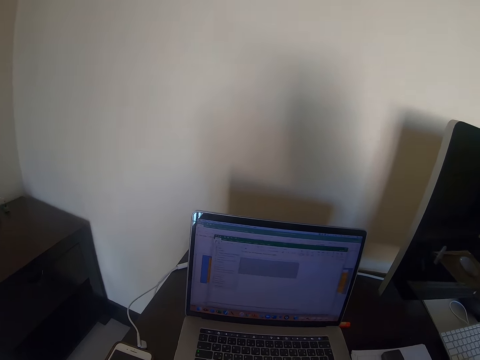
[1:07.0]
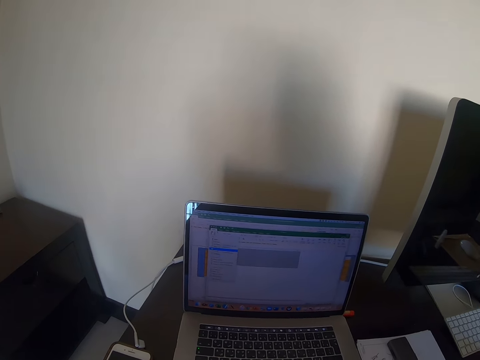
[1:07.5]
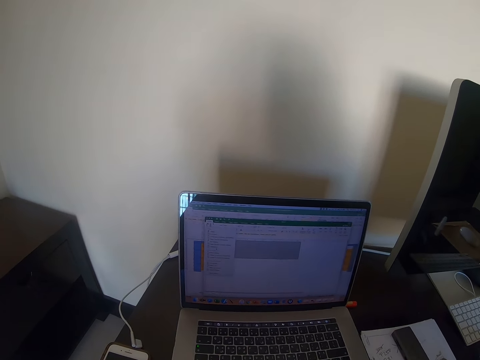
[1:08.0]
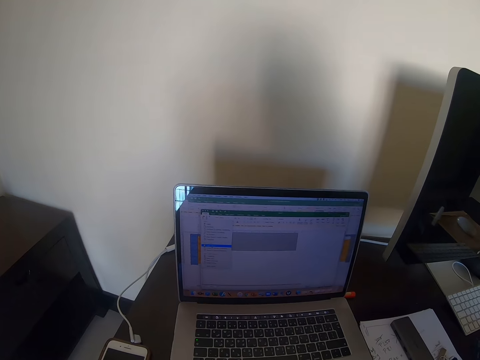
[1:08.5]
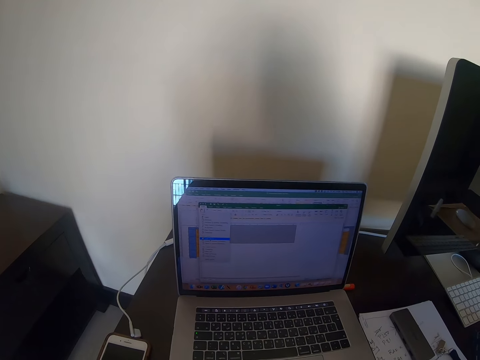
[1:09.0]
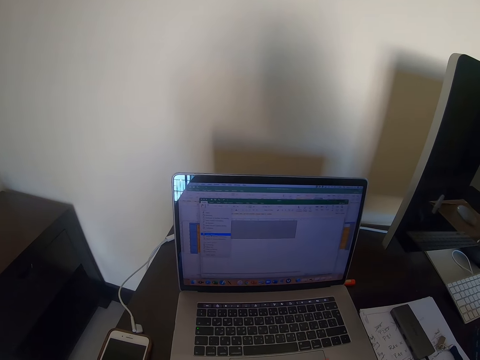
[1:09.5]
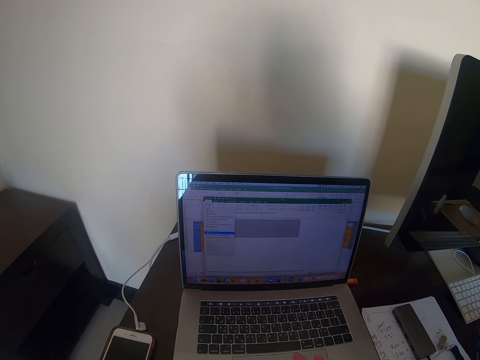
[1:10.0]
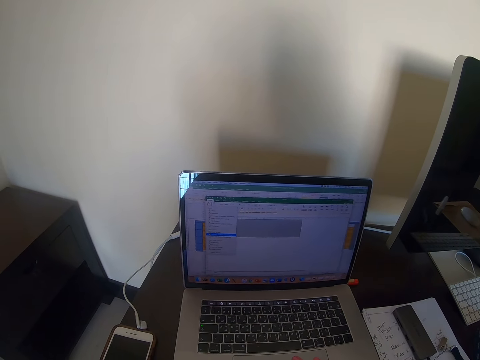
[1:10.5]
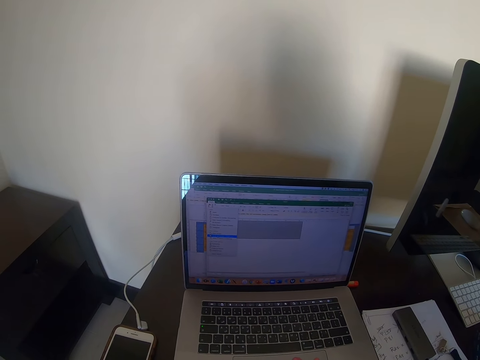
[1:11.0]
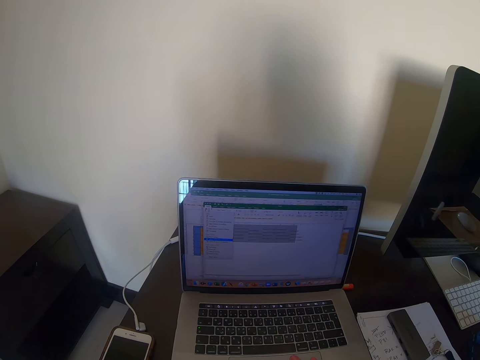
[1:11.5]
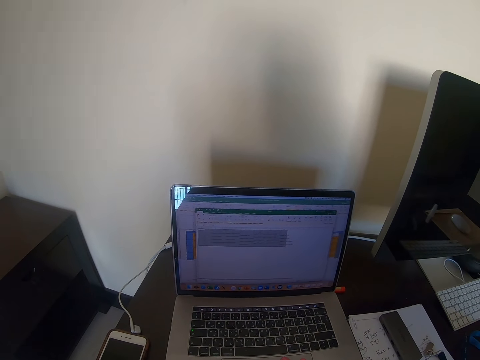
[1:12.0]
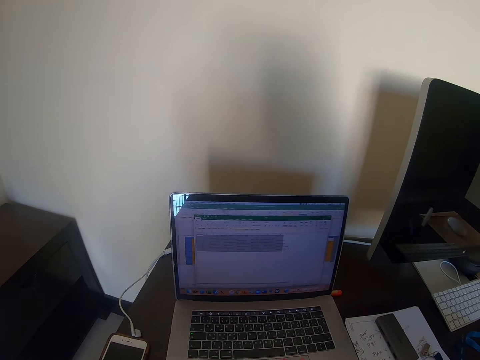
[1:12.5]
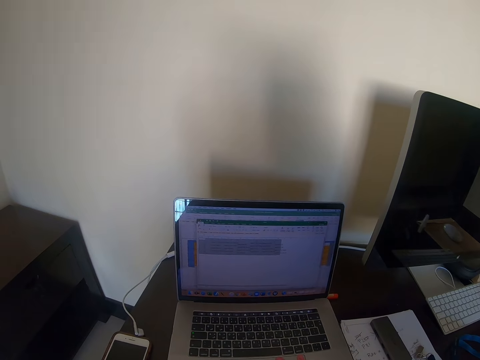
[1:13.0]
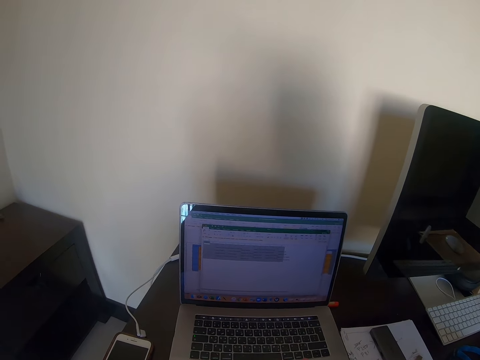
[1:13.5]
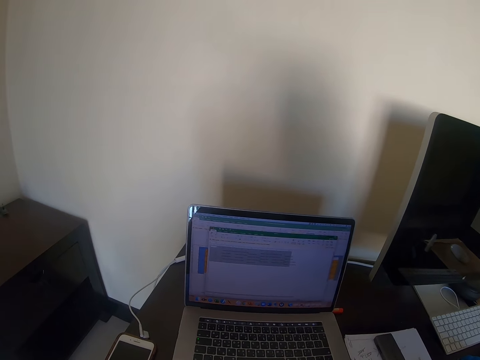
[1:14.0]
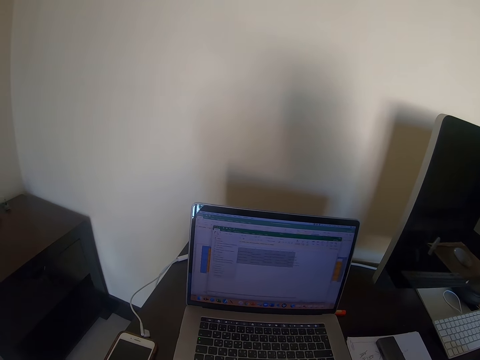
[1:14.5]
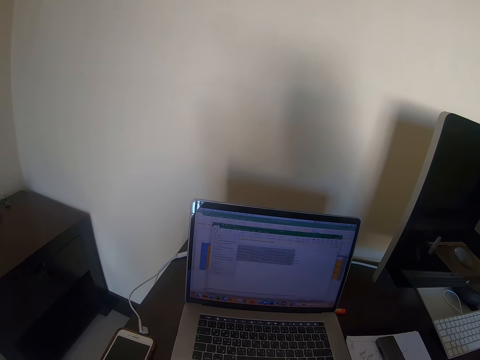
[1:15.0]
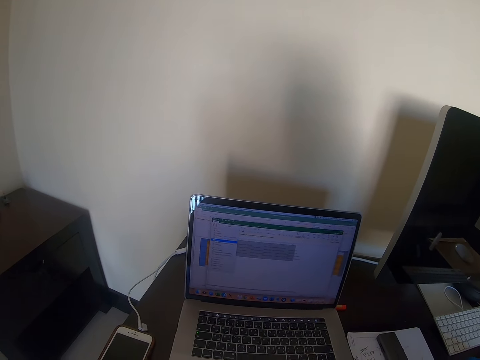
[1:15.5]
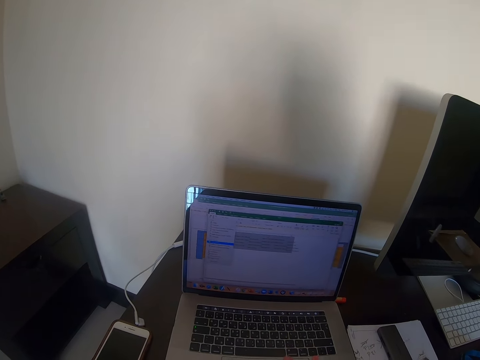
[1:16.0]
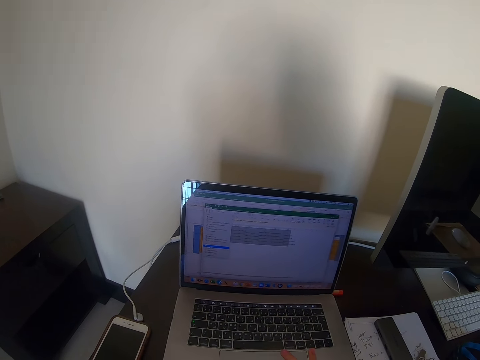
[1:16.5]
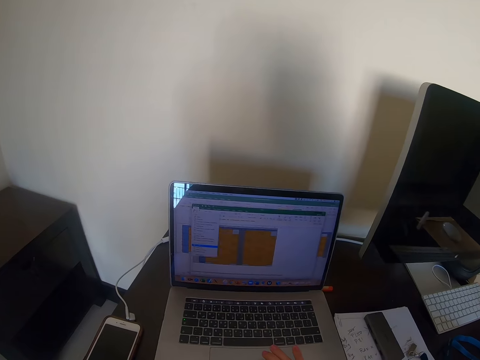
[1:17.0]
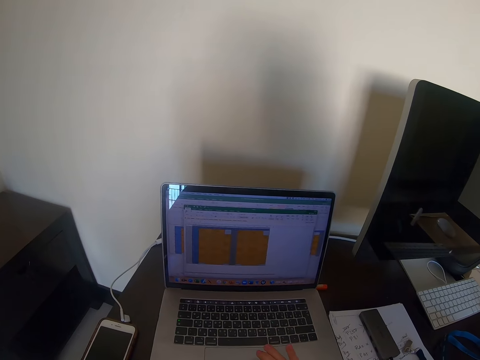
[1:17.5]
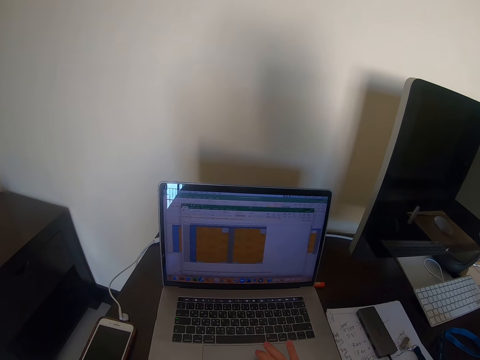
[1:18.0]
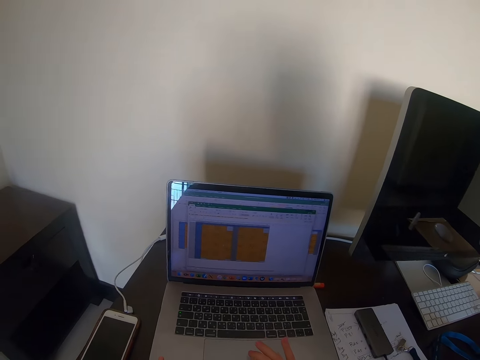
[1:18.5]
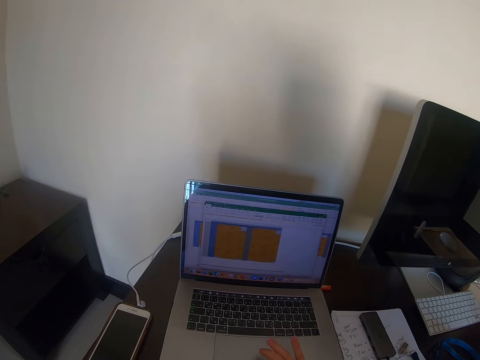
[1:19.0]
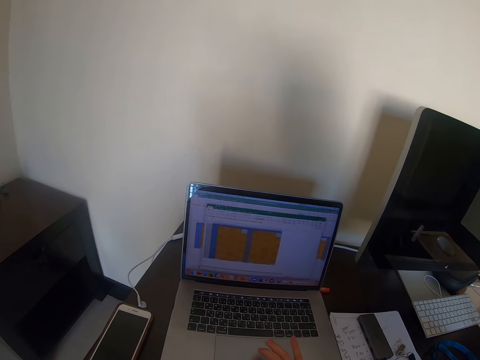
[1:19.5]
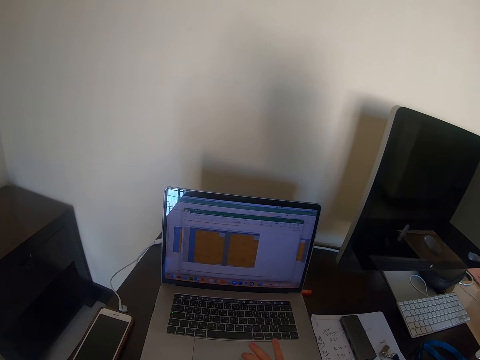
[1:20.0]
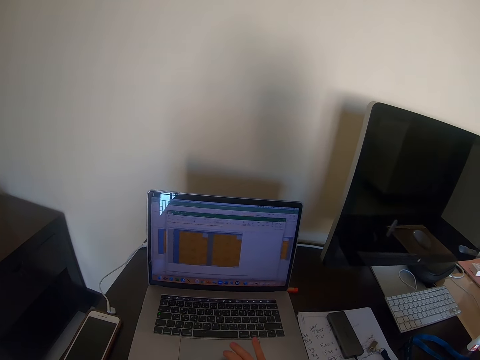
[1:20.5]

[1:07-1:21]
The camera wearer slides fingers on the laptop touch pad.

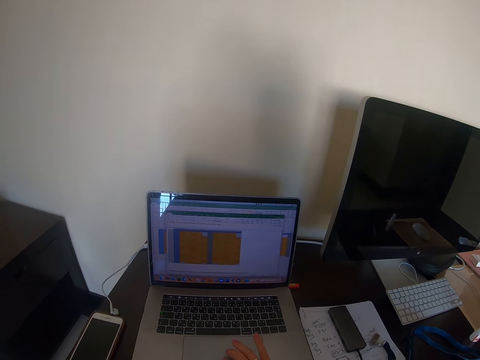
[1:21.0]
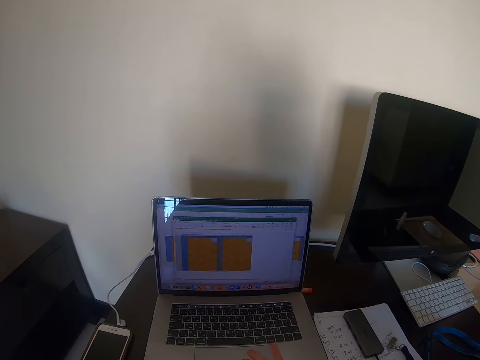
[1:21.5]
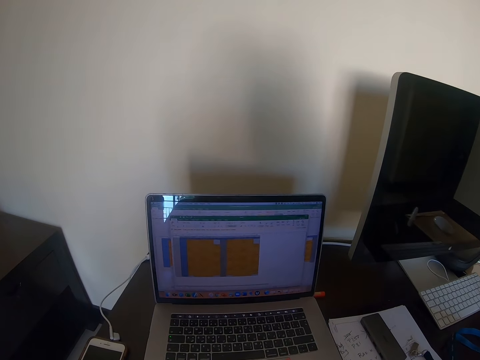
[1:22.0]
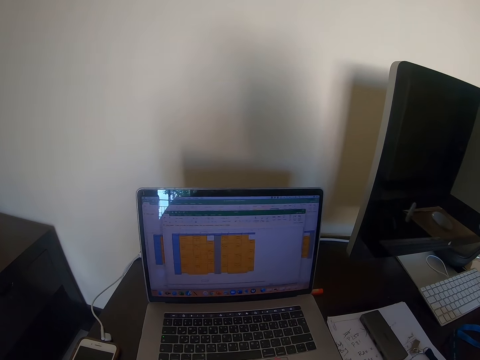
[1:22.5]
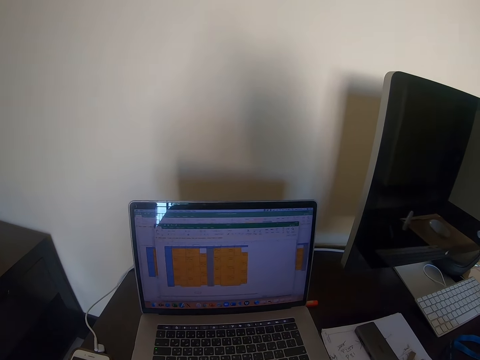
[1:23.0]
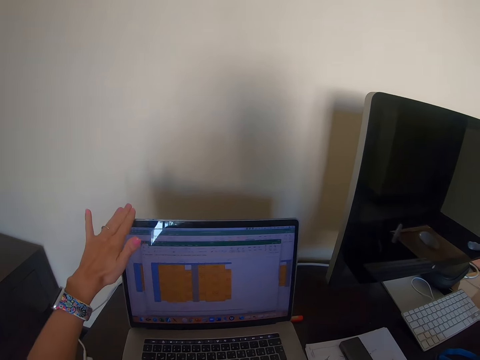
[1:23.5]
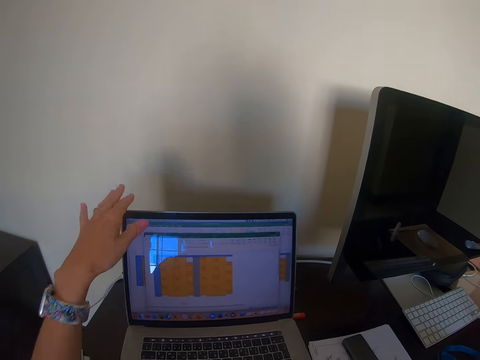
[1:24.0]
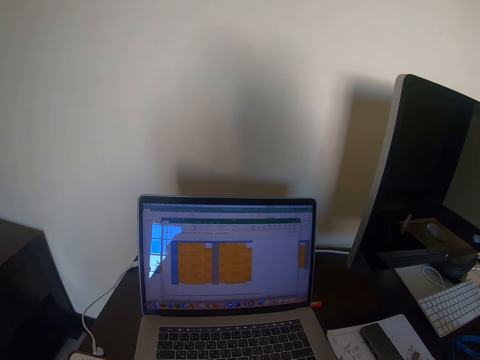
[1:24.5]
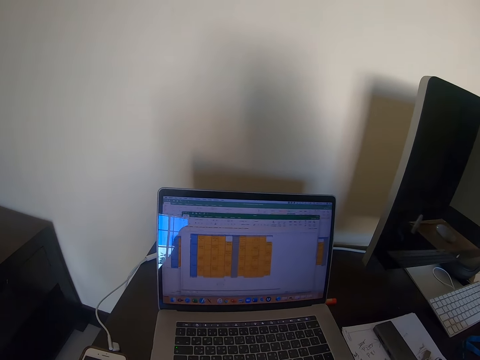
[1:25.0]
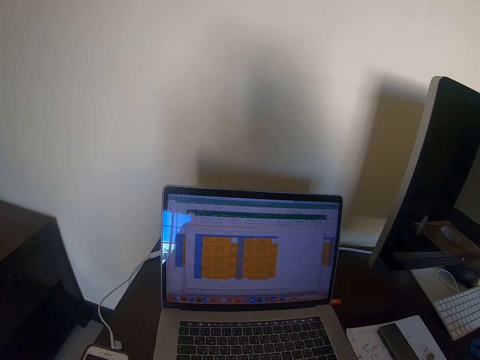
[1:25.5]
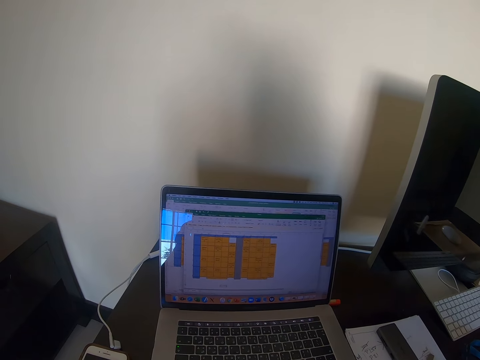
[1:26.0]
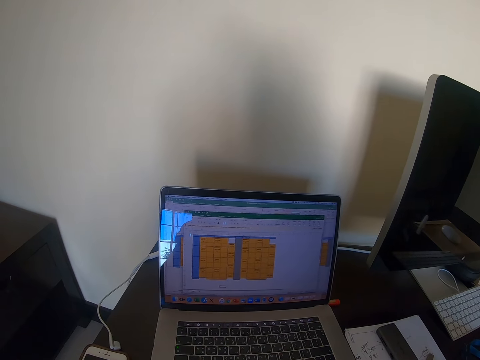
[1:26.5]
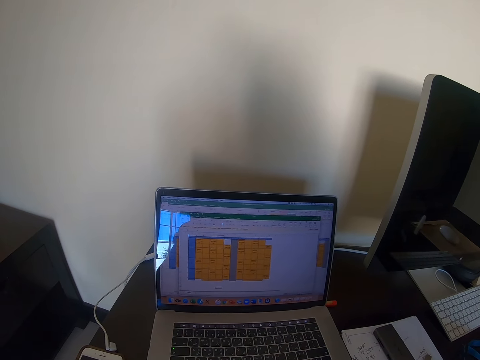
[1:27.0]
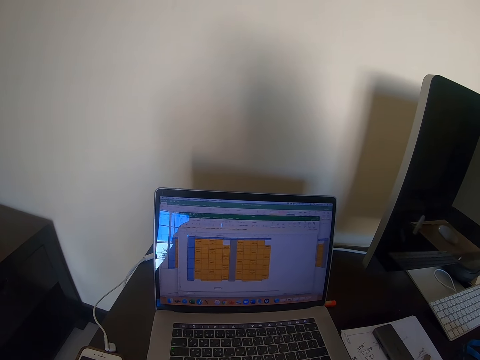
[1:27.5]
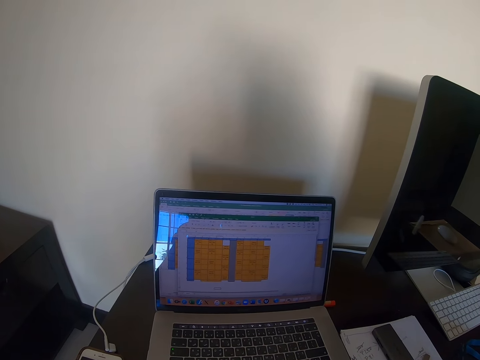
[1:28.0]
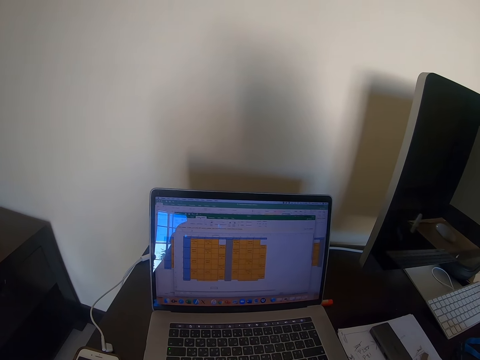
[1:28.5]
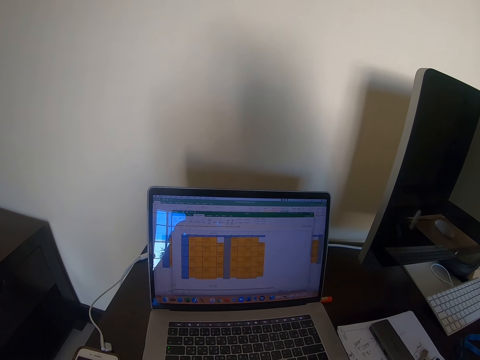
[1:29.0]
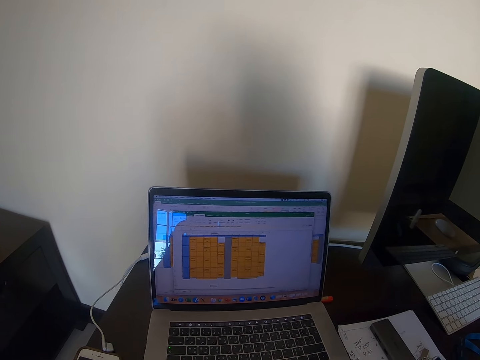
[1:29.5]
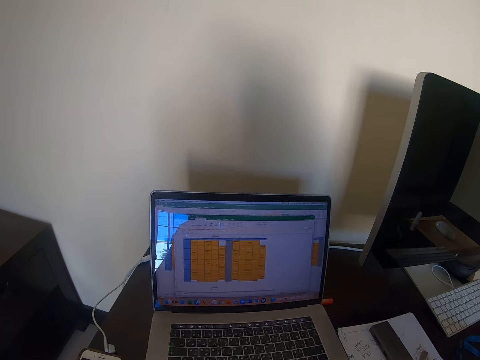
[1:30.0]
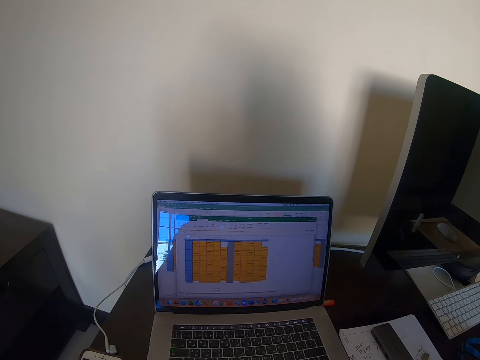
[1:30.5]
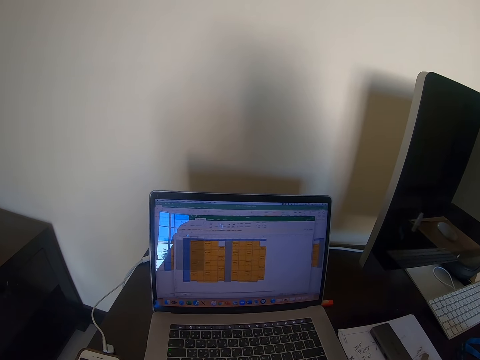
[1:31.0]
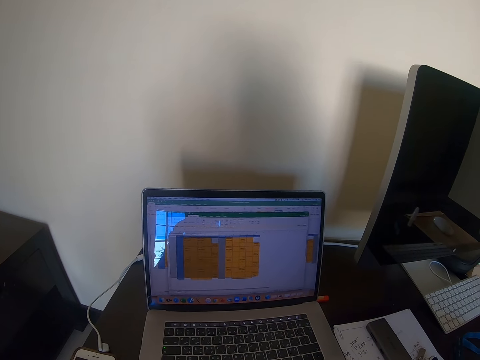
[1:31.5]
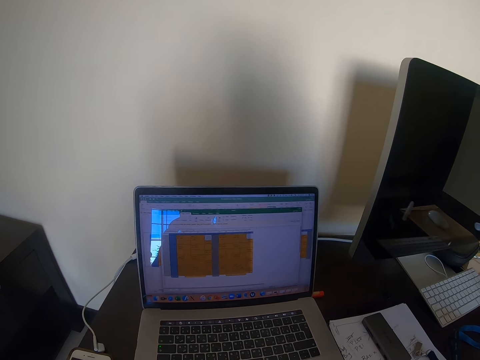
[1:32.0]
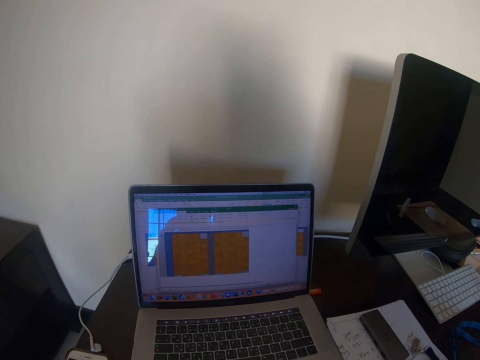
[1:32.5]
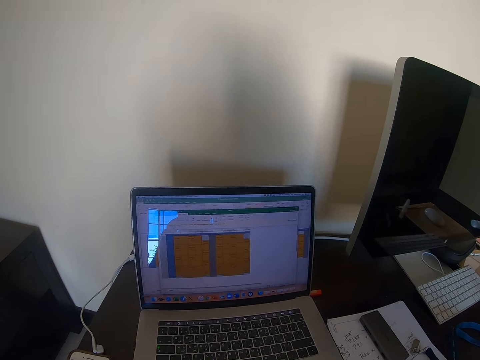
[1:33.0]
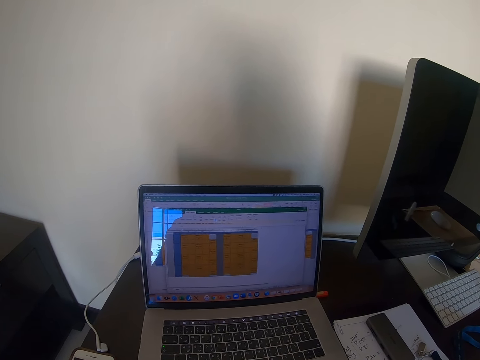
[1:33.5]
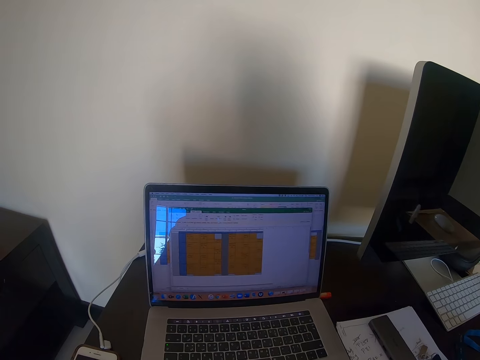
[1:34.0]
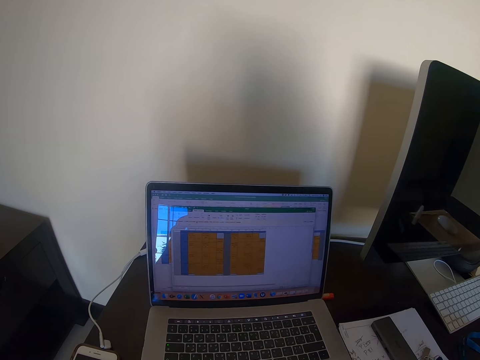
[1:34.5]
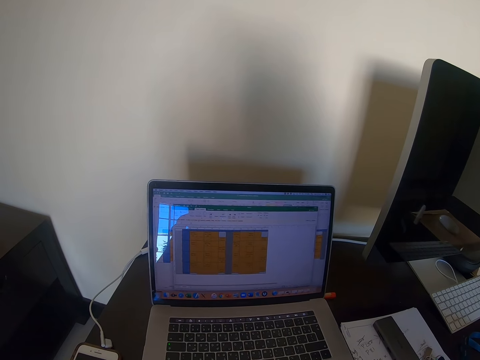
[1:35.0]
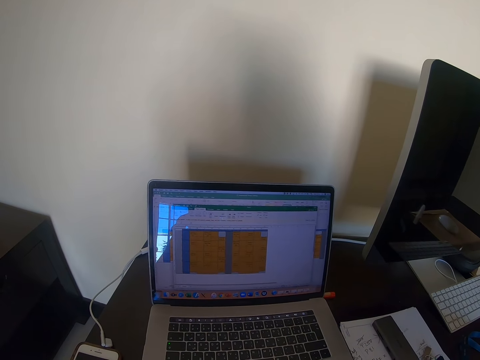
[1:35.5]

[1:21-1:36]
The camera wearer tilts the monitor. They slide fingers on the laptop touch pad. They type on the keyboard.
